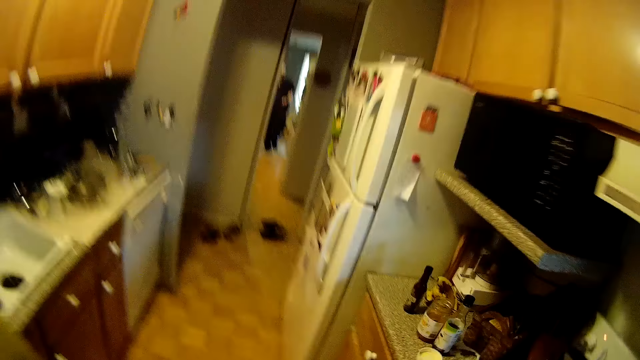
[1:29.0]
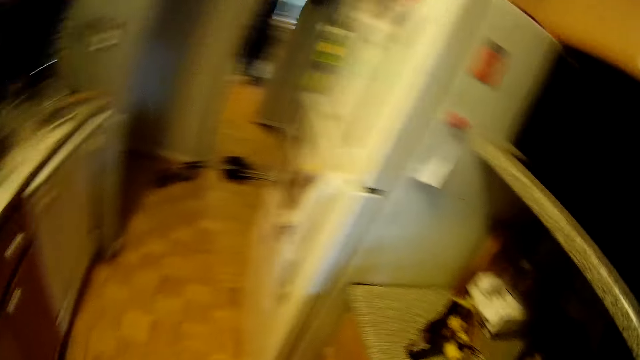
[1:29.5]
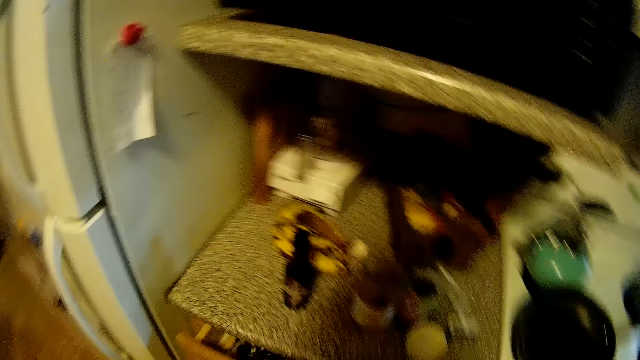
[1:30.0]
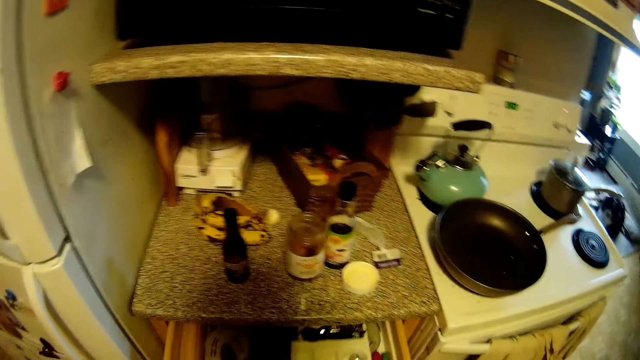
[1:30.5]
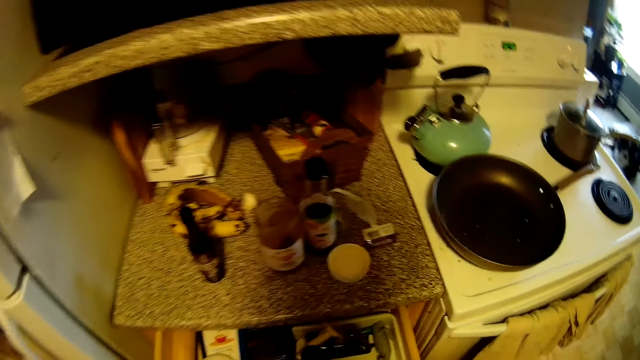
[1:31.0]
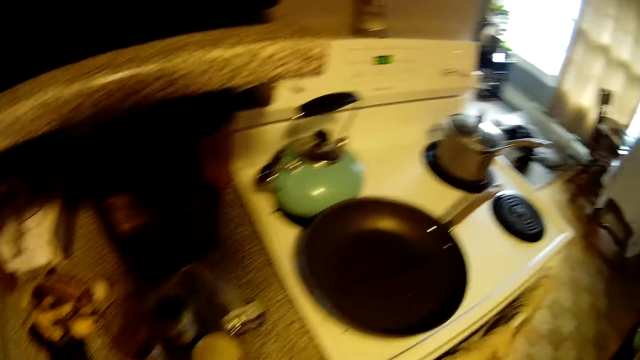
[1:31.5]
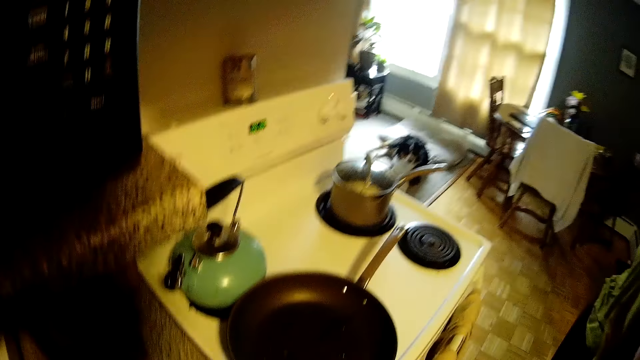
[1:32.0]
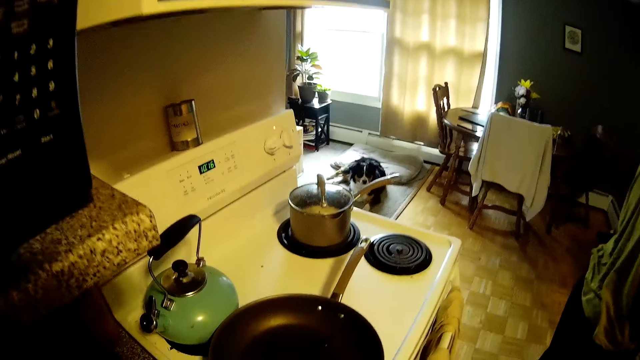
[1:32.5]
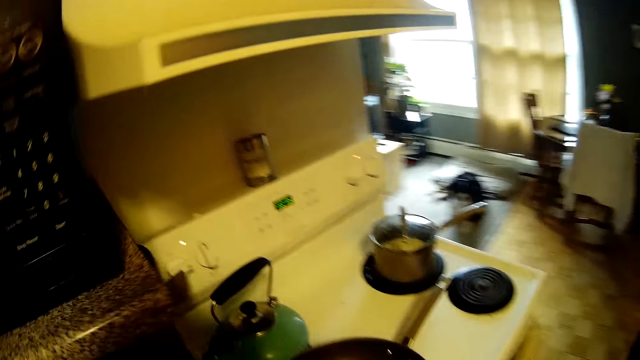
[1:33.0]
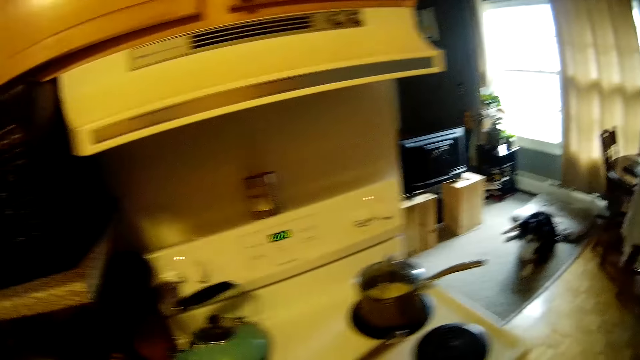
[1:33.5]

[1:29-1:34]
The camera wearer opens a cabinet or drawer with his left hand. He looks around.

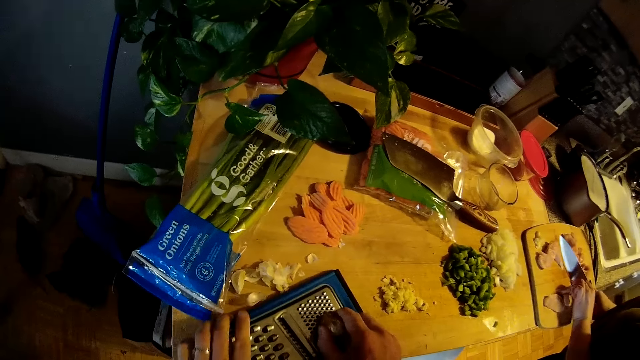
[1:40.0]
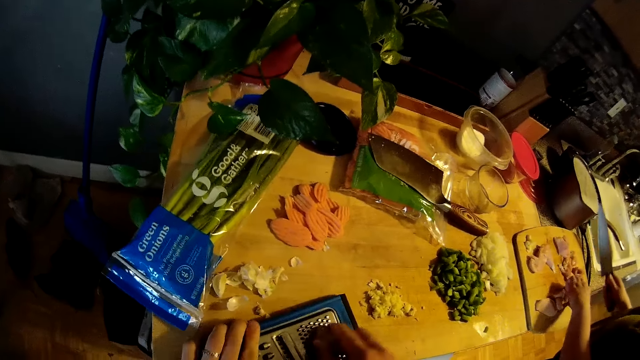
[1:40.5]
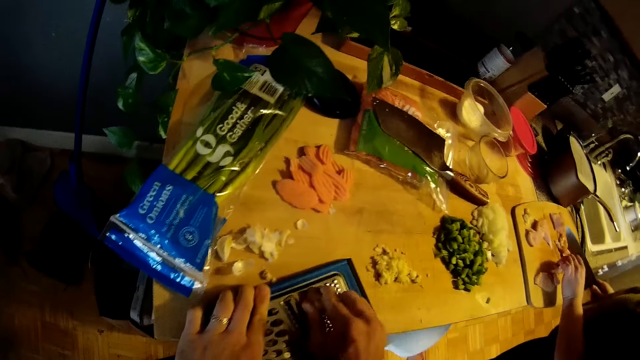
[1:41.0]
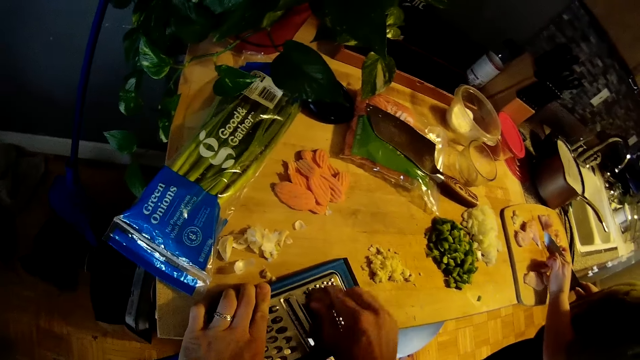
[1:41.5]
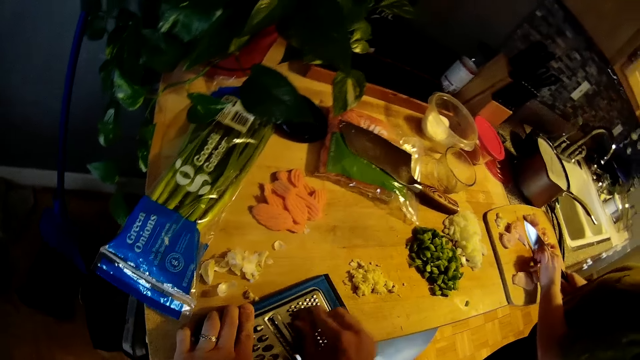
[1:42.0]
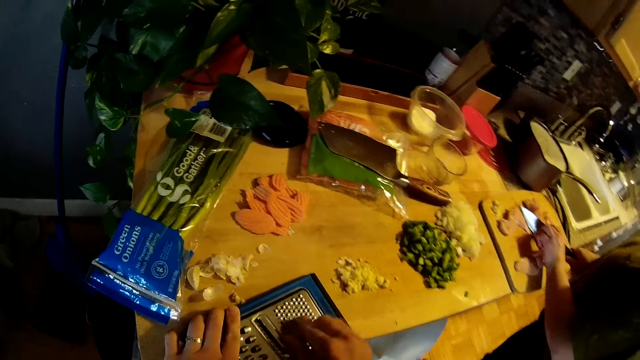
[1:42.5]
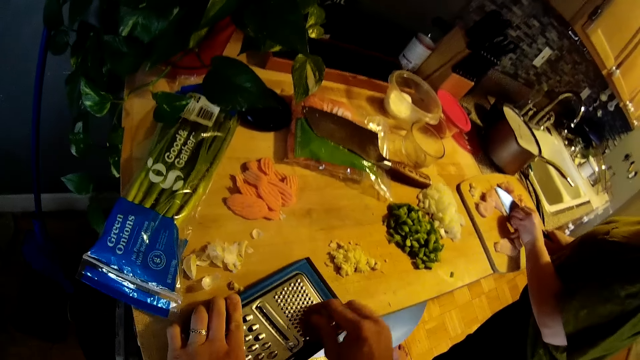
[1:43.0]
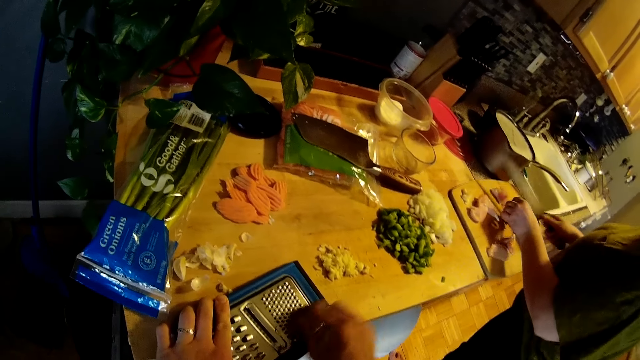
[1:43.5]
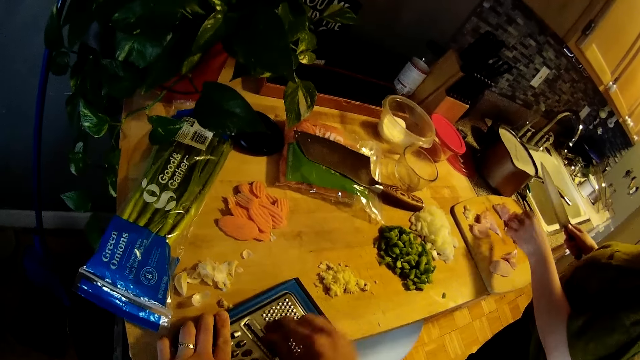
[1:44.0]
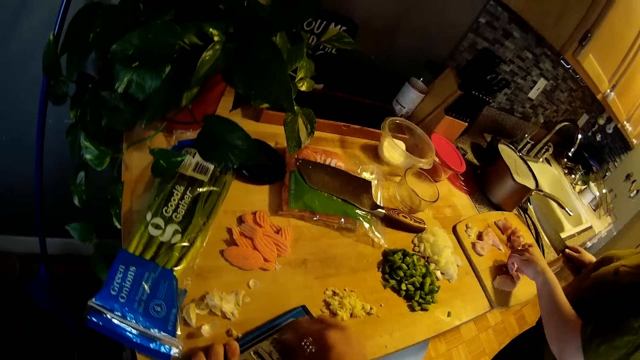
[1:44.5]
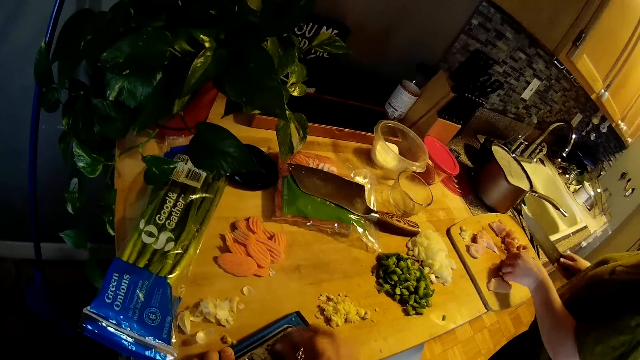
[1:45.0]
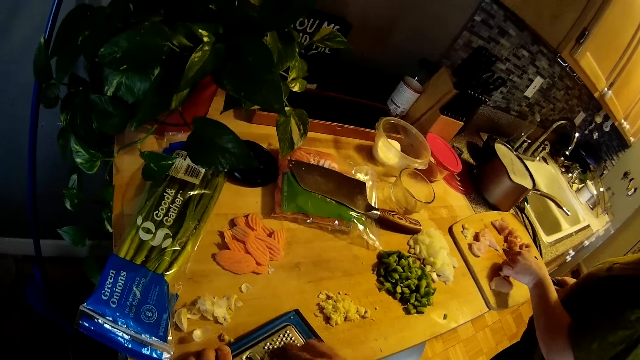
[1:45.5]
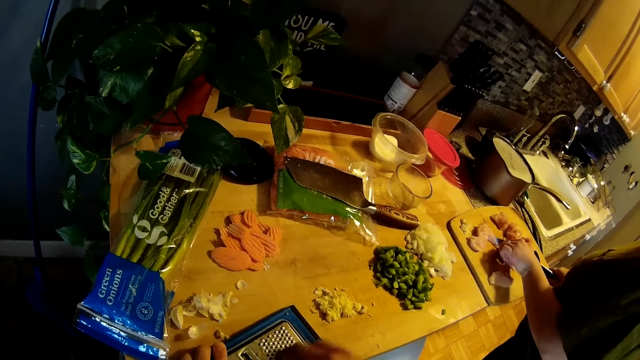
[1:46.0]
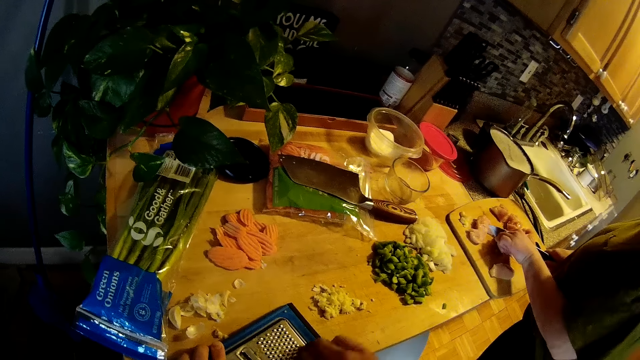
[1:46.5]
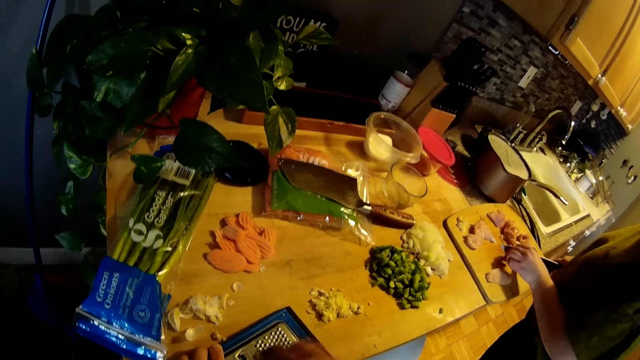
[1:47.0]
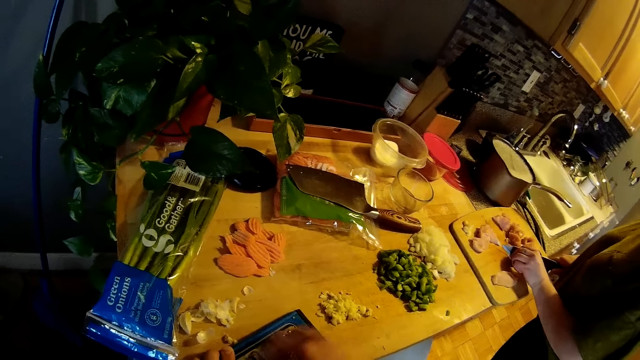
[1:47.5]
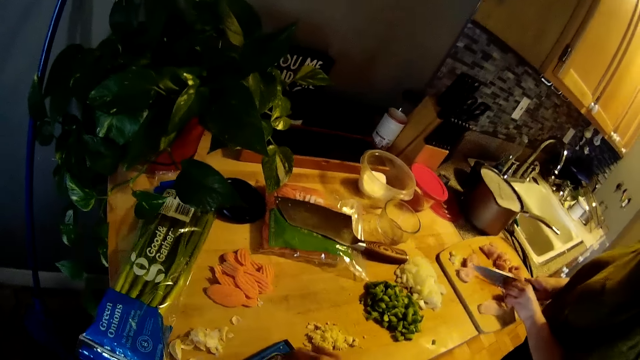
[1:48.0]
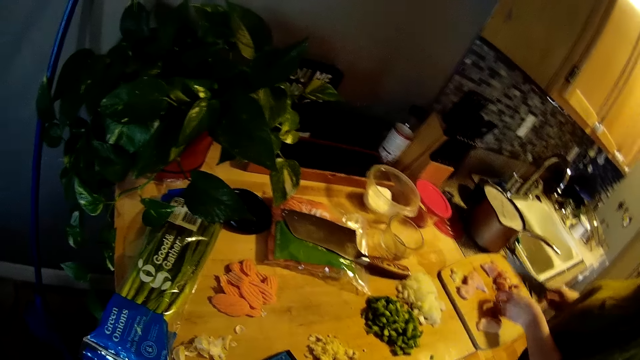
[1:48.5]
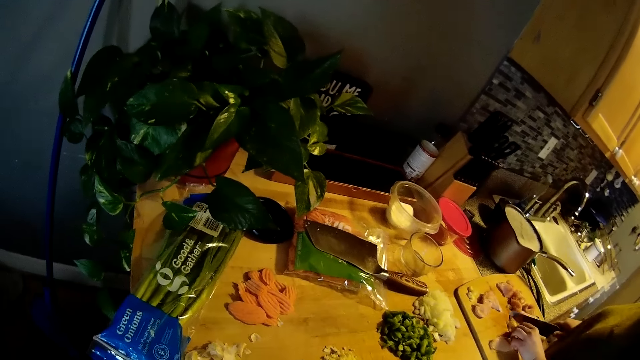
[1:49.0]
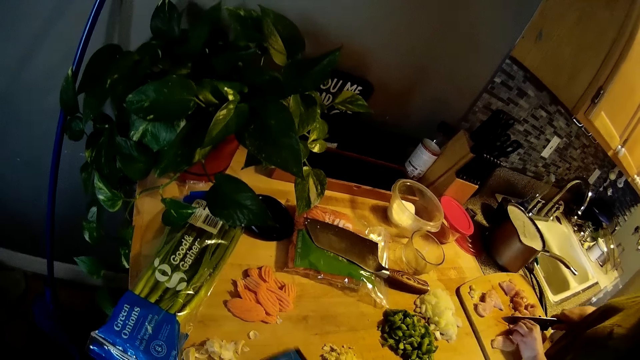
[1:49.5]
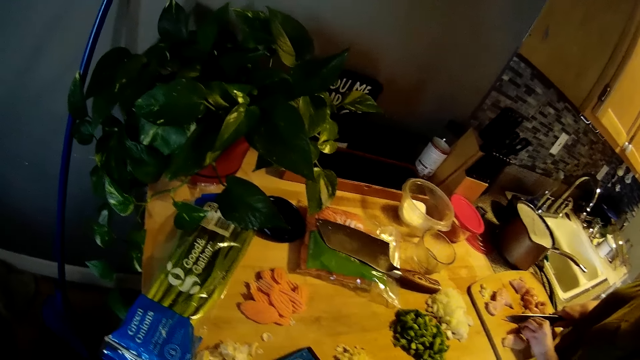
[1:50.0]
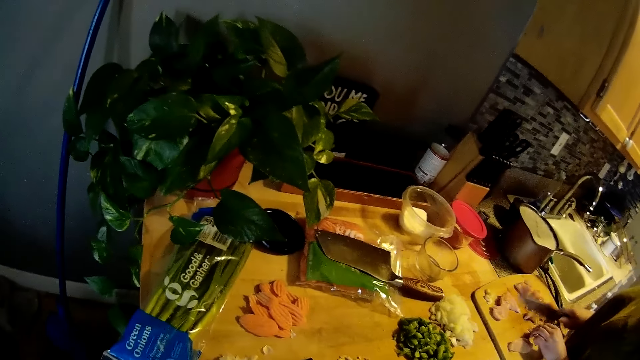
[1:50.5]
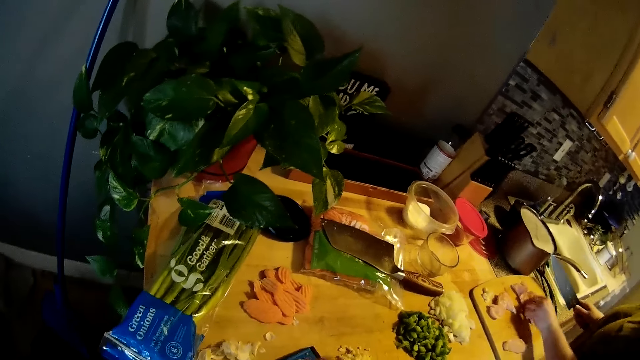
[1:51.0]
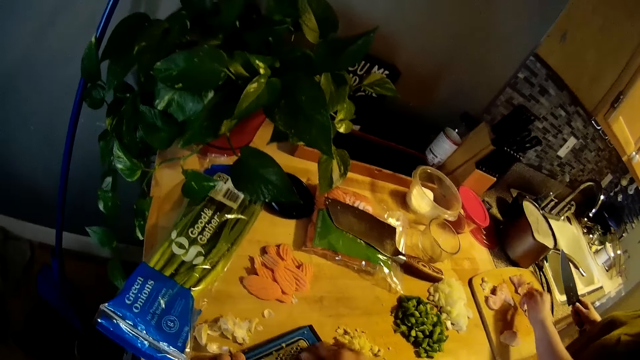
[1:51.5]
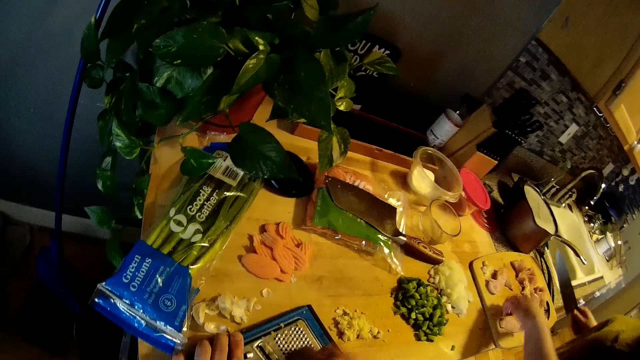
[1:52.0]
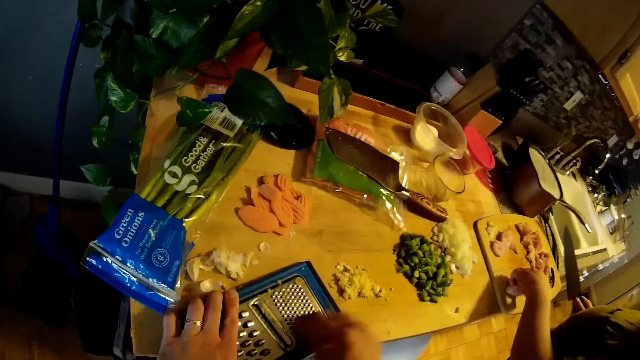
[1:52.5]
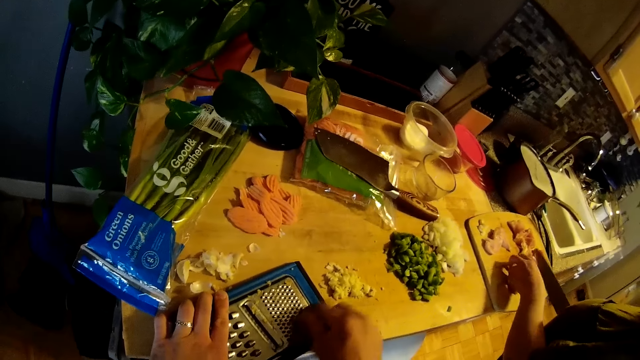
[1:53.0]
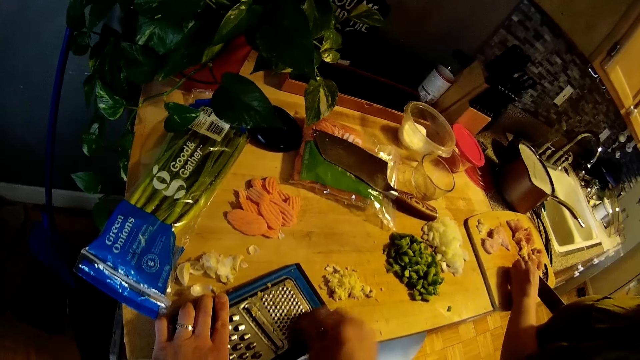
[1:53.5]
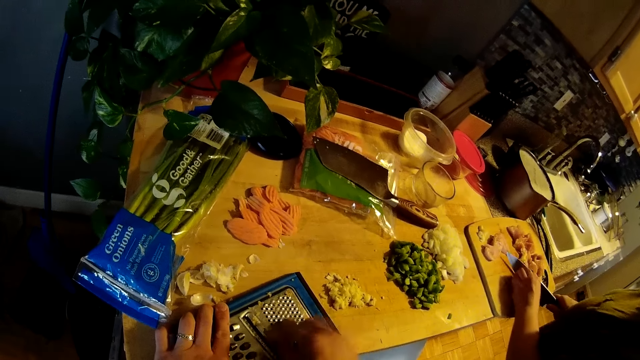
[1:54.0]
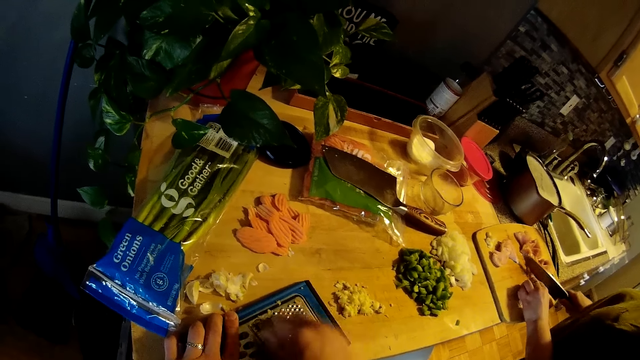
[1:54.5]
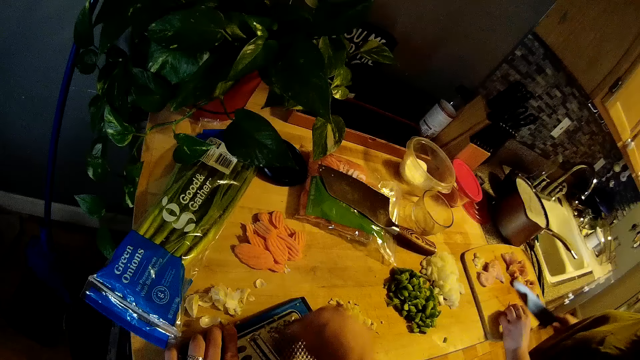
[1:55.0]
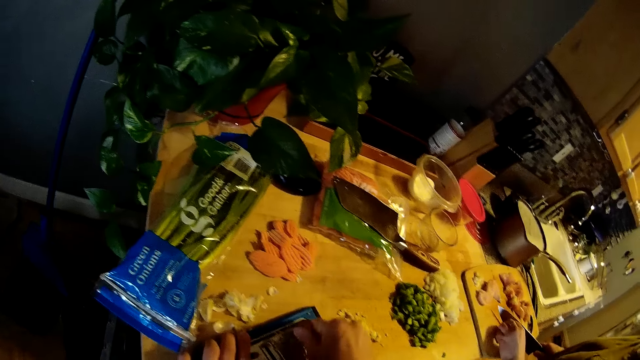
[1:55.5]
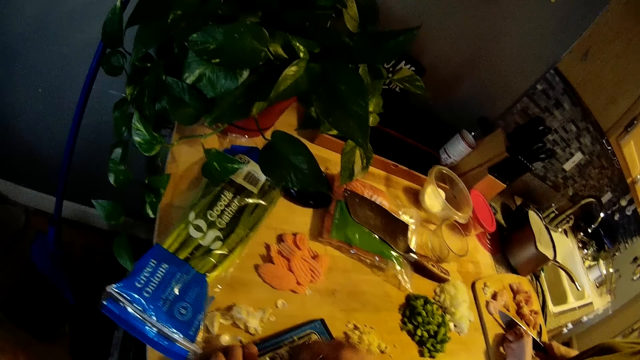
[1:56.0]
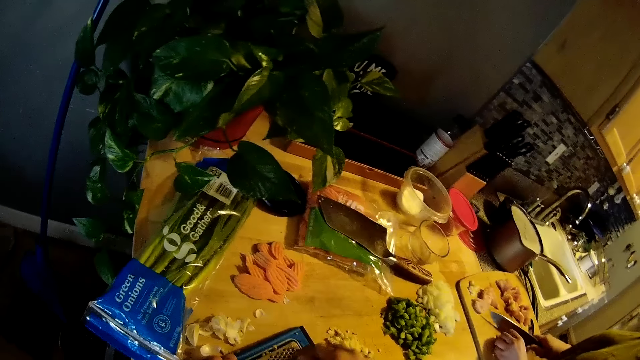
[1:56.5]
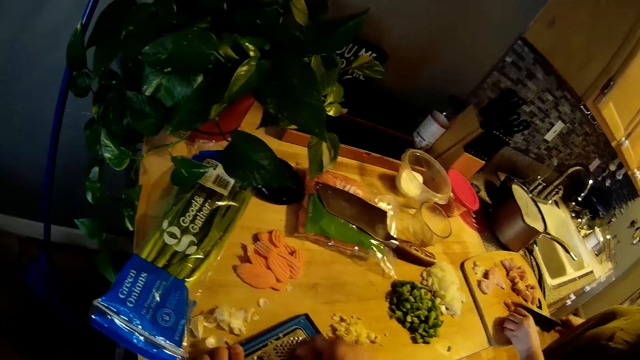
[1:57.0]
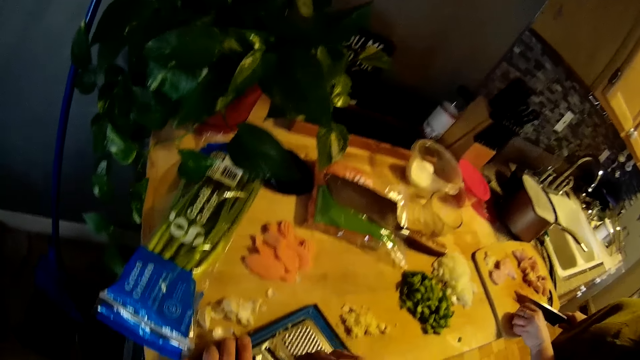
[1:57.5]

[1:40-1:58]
The camera wearer adjusts the grater on the kitchen slab with his left hand. He grates the ginger on the grater with his right hand. A woman drops a sliced chicken breast on the chopping board with her left hand. The woman picks up the sliced chicken breast on the chopping board with her left hand. The woman cuts the sliced chicken breast with the chef's knife in her right hand on the chopping board. The woman moves the sliced chicken breast with the chef's knife in her right hand on the chopping board. The woman moves the sliced chicken breast on the chopping board with her left hand. The woman cuts the sliced chicken breast with the chef's knife in her right hand on the chopping board.
